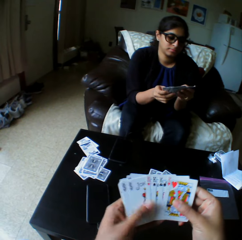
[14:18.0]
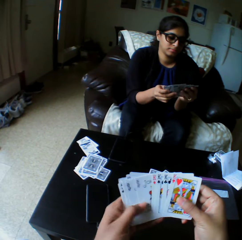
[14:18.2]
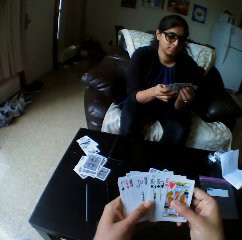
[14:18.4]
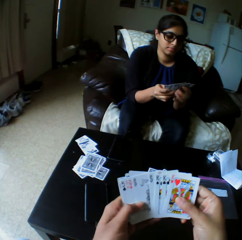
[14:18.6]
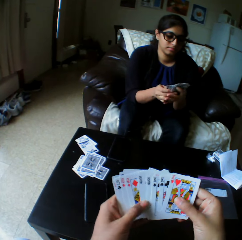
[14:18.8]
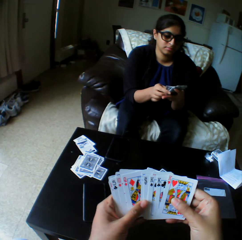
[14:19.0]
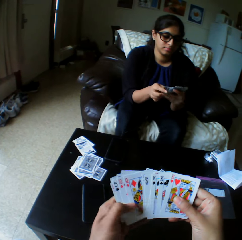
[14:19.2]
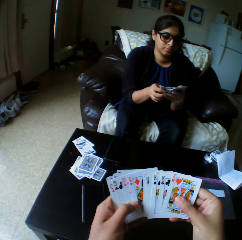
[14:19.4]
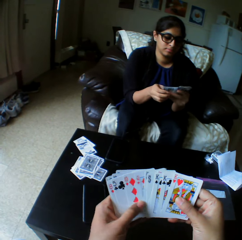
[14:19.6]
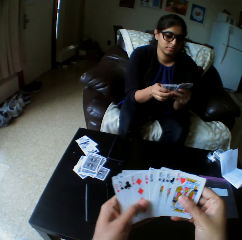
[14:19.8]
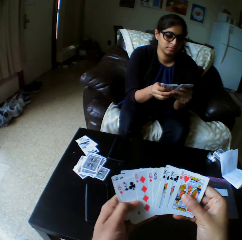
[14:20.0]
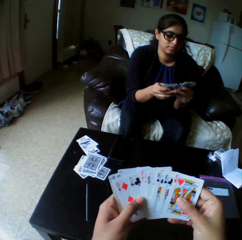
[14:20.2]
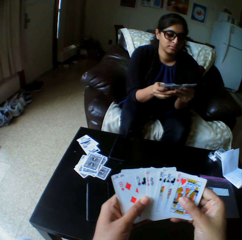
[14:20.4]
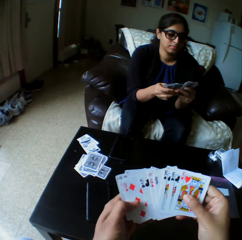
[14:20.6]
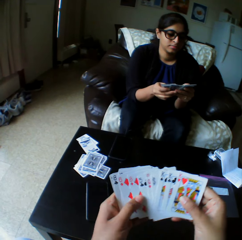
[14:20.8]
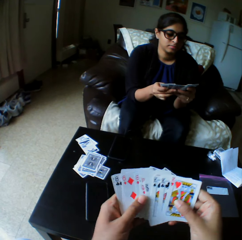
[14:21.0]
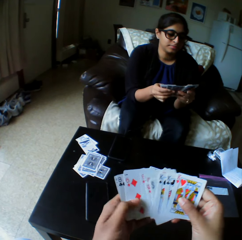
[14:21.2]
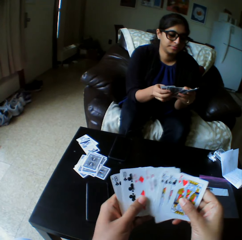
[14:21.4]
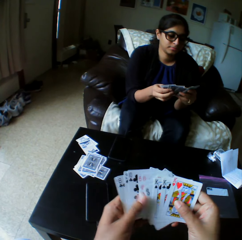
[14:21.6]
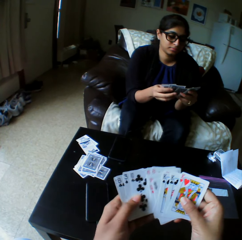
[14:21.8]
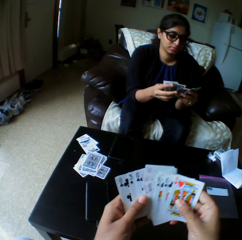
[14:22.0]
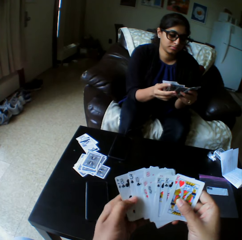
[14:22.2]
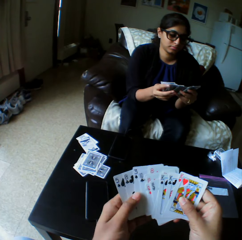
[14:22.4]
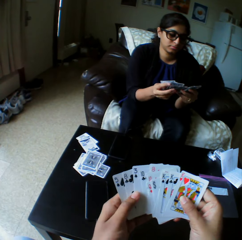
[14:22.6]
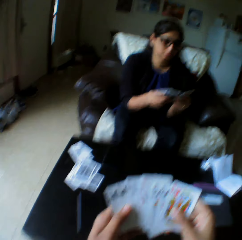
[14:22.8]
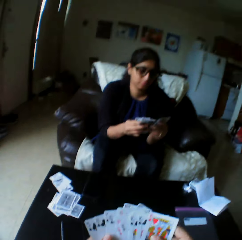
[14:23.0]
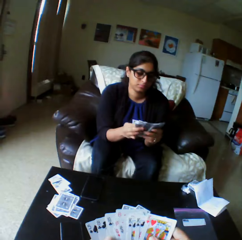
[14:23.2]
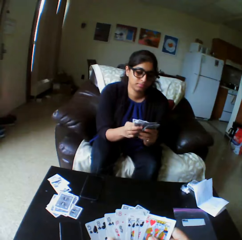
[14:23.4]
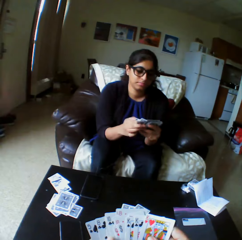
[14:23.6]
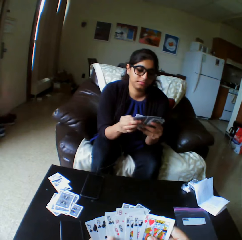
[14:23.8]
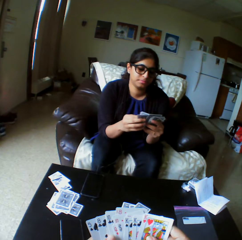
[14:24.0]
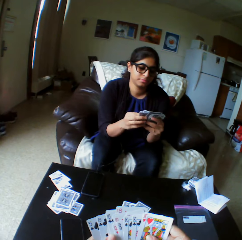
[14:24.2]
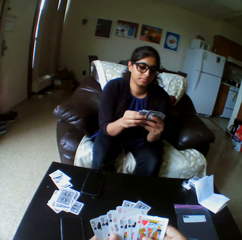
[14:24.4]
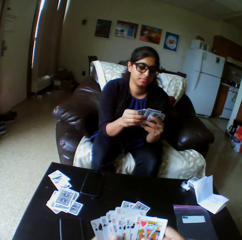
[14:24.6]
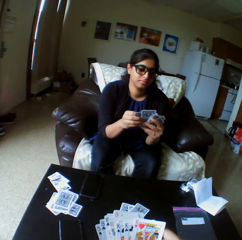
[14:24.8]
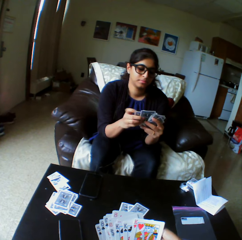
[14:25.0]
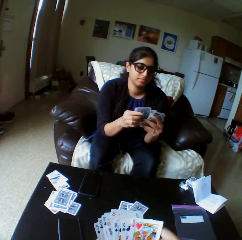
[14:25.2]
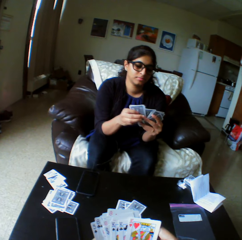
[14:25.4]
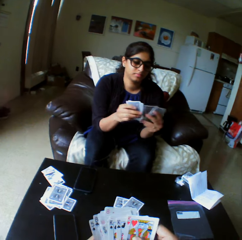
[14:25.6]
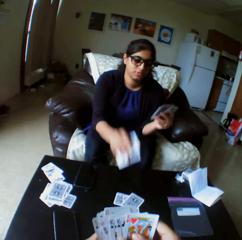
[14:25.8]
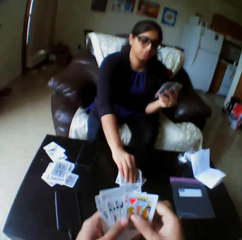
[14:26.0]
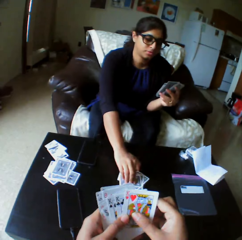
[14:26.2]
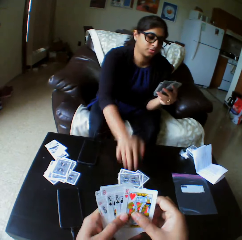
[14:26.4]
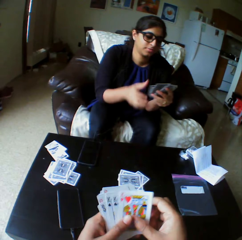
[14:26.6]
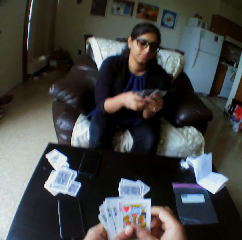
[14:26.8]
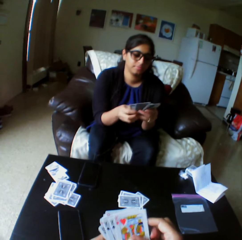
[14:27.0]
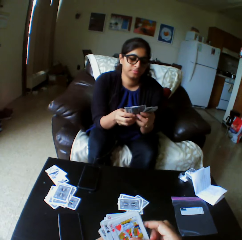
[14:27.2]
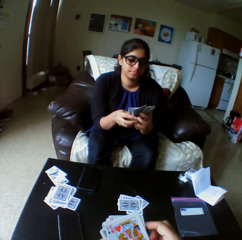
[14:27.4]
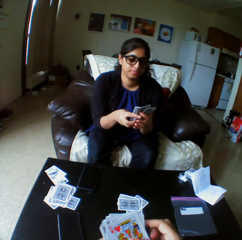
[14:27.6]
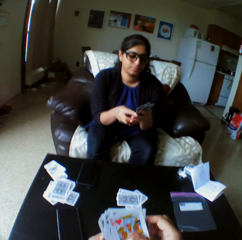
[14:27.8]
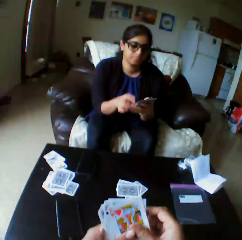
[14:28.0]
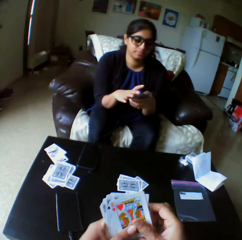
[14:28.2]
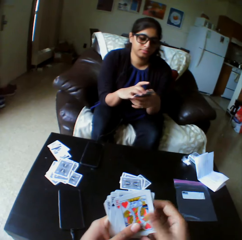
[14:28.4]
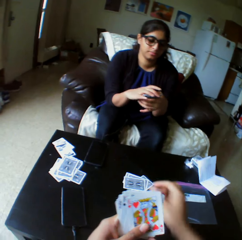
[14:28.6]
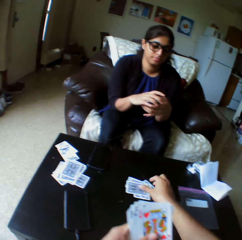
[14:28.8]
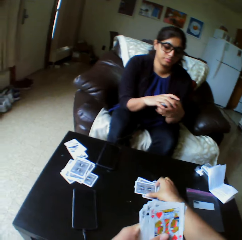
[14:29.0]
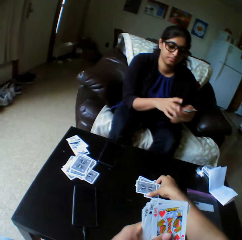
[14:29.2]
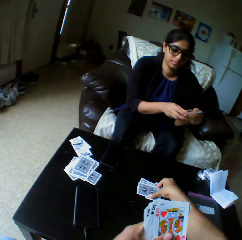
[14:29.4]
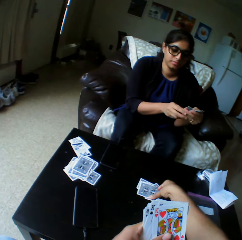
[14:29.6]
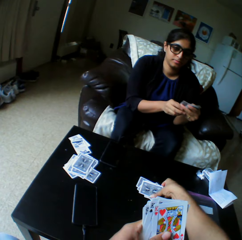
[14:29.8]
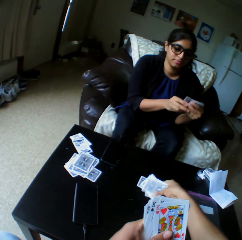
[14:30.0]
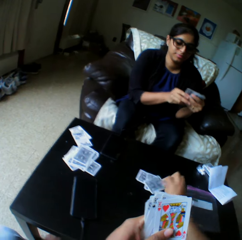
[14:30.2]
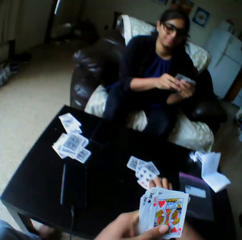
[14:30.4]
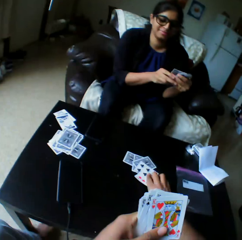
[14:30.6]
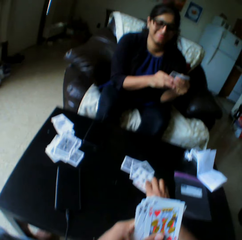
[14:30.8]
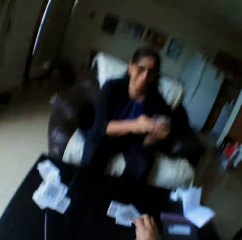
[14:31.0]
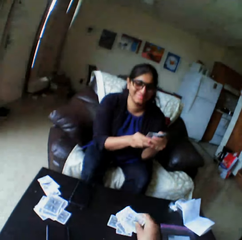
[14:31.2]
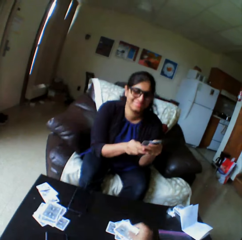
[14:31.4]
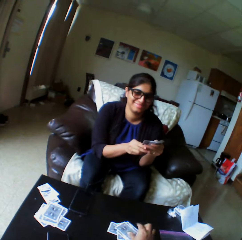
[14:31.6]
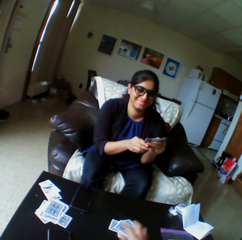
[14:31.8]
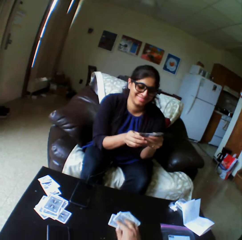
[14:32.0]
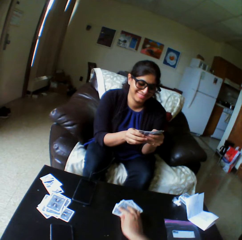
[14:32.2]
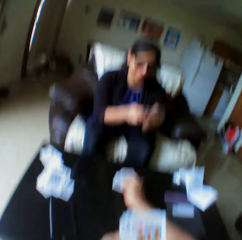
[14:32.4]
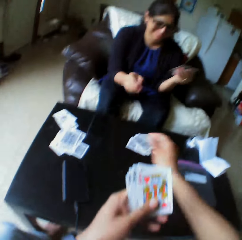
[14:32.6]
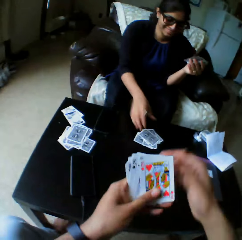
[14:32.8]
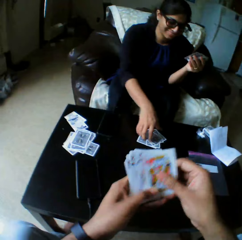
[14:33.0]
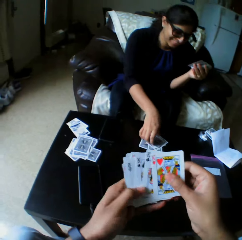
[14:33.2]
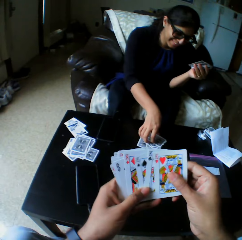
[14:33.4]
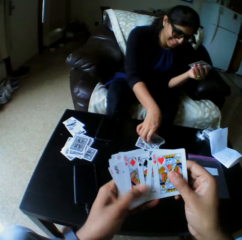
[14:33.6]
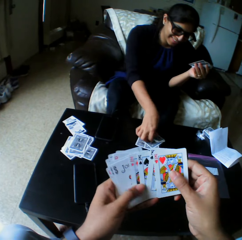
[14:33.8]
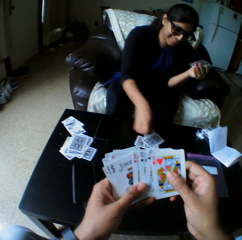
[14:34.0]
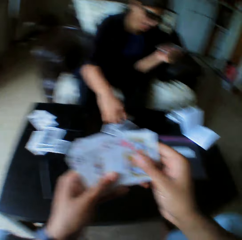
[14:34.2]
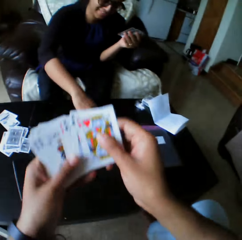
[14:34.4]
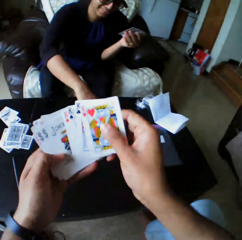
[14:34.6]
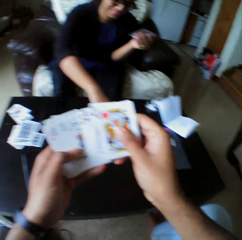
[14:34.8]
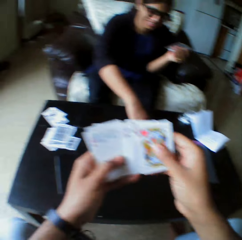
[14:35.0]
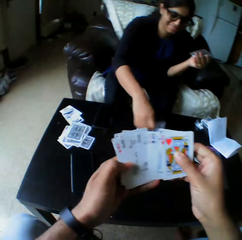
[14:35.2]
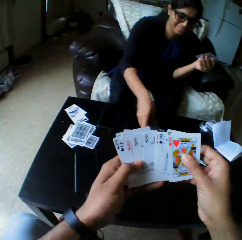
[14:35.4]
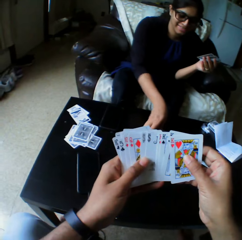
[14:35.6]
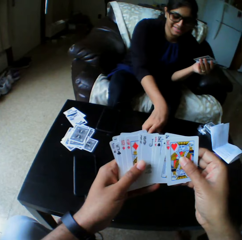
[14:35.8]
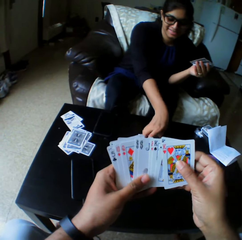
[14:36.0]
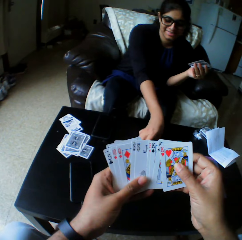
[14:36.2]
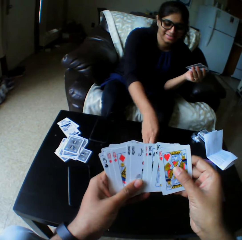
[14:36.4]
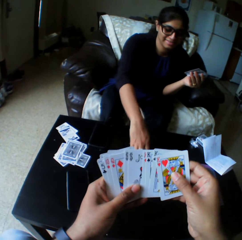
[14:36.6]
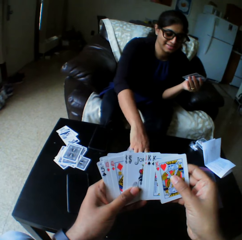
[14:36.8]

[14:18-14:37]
The camera wearer looks at the play cards. A woman drops a card on the table with her right hand. She shuffles the card with both hands and arranges the play cards. The camera wearer takes the play cards. They turn the card down with the right hand on the table. They move the play card. They shuffle the cards with both hands. The woman takes the play cards.

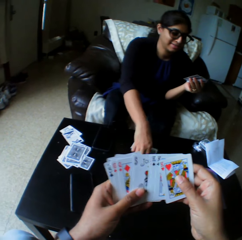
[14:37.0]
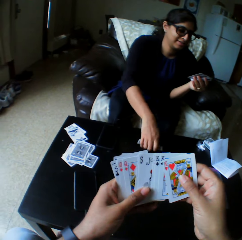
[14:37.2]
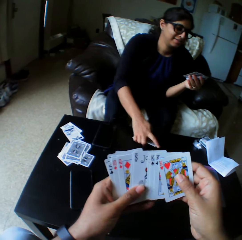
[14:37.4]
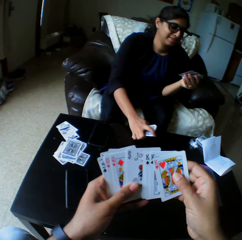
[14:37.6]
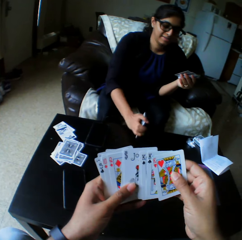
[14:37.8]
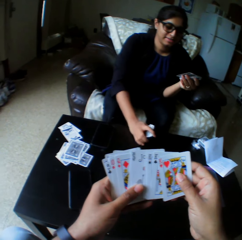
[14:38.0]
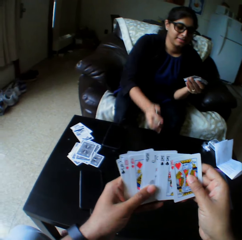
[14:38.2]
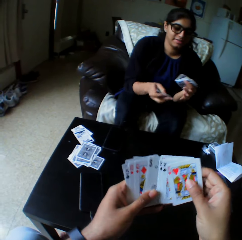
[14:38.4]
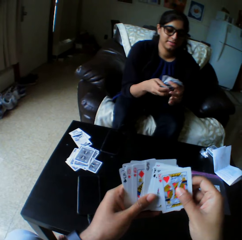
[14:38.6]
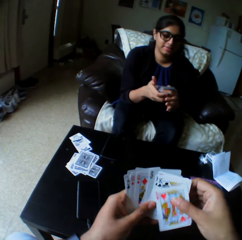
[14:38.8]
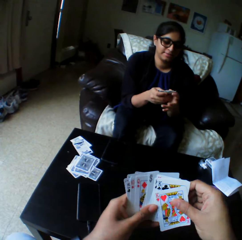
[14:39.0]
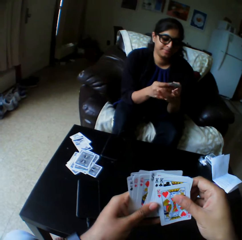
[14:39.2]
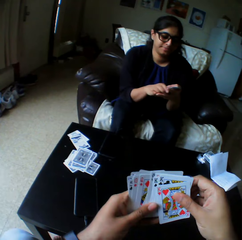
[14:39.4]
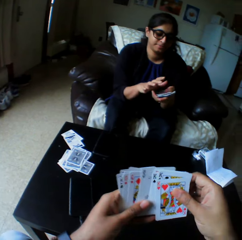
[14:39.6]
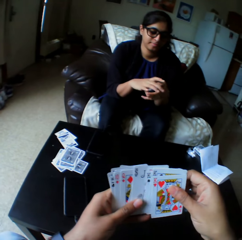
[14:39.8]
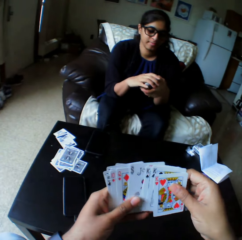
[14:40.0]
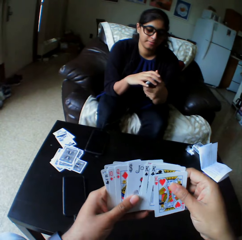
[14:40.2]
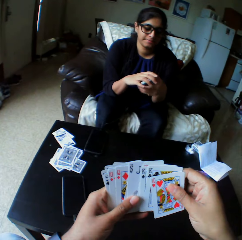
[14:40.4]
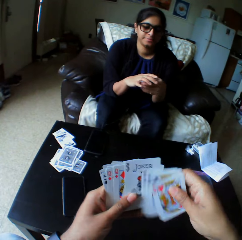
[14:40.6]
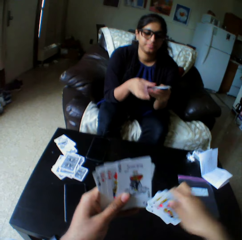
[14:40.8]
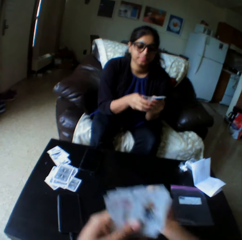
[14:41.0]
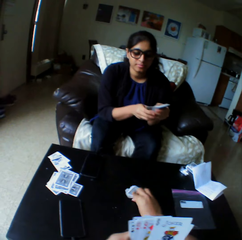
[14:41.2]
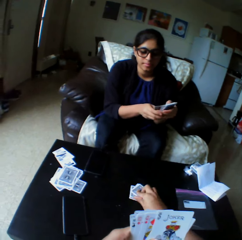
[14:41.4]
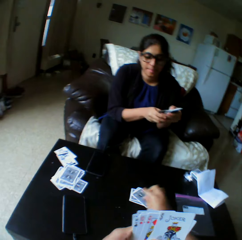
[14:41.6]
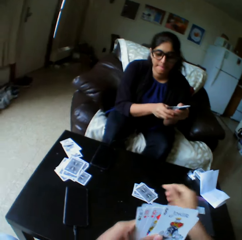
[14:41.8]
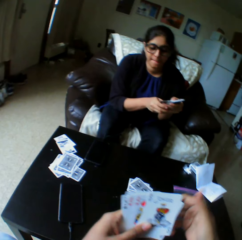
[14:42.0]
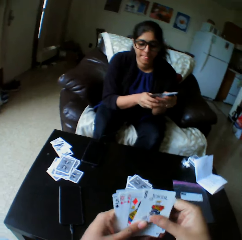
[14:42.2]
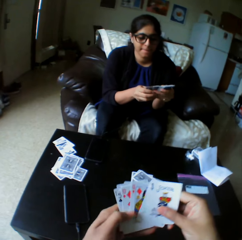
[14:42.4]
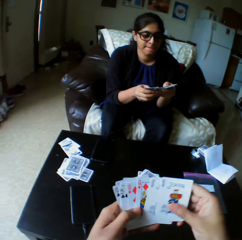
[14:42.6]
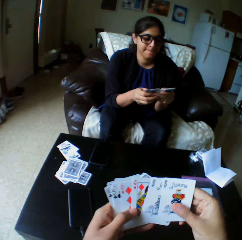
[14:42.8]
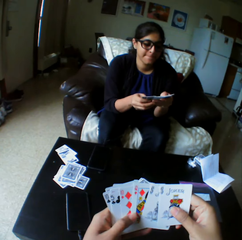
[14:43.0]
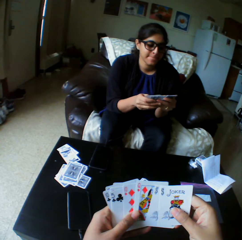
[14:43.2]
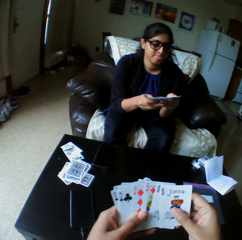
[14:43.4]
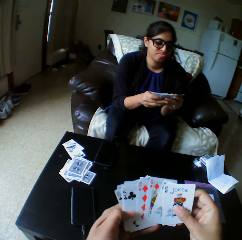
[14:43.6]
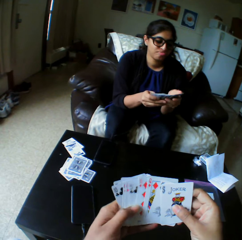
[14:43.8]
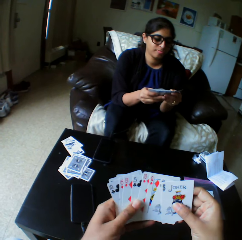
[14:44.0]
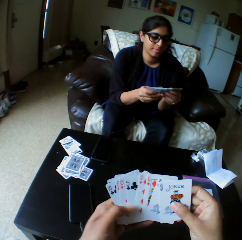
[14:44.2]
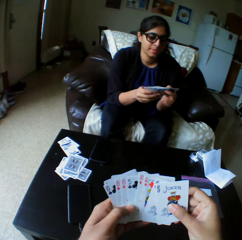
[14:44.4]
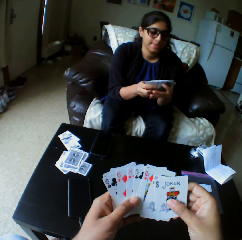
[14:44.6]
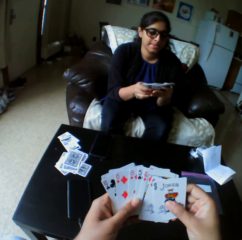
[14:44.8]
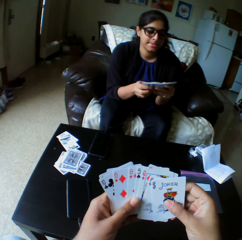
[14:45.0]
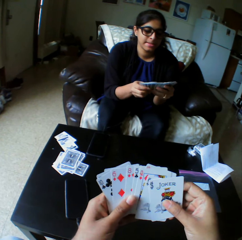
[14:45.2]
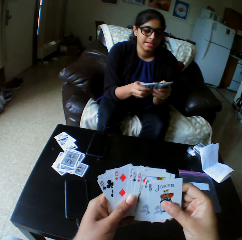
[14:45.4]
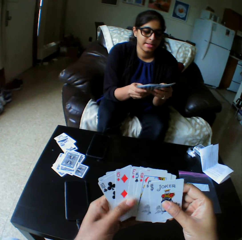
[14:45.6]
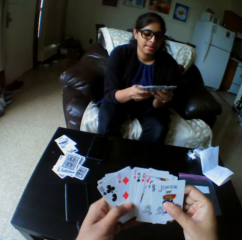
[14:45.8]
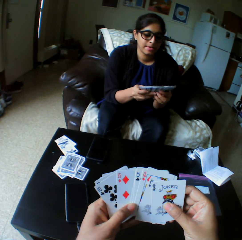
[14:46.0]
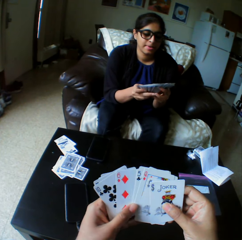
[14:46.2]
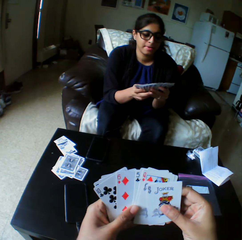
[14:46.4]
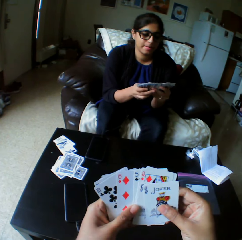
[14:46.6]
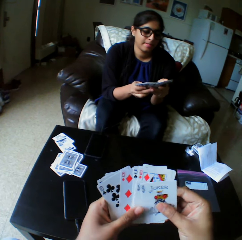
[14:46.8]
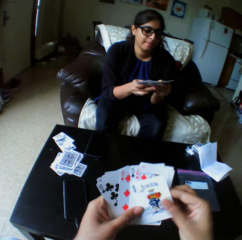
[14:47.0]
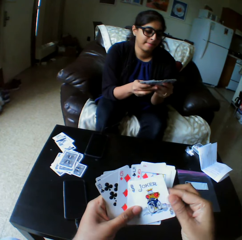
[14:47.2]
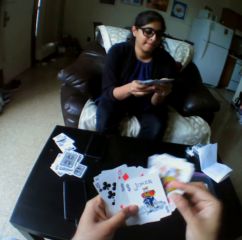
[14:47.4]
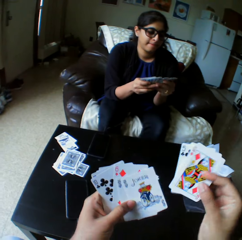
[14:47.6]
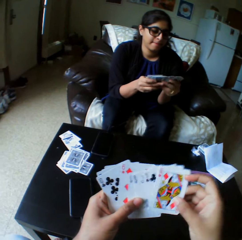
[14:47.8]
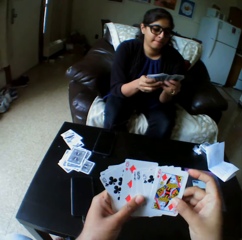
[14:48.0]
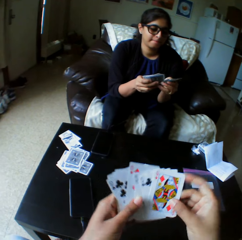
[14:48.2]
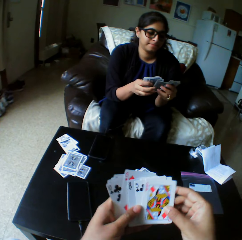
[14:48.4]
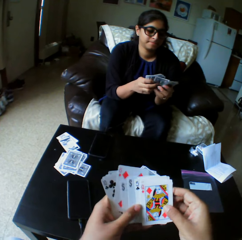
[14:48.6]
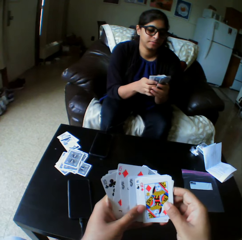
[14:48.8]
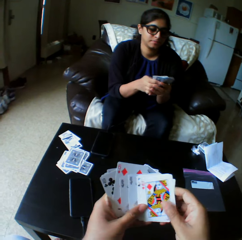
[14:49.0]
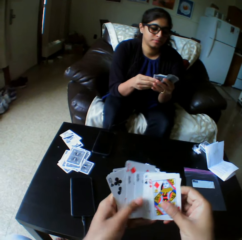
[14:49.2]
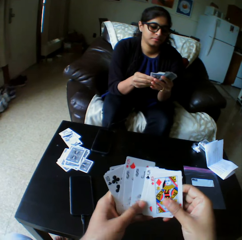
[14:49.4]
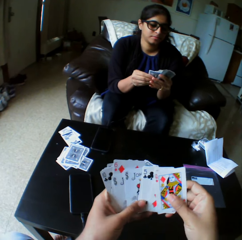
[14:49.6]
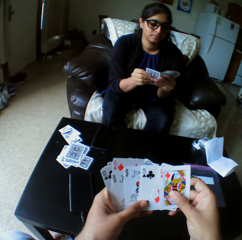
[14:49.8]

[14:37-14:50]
The woman picks a card from the table with her right hand. She shuffles the card with both hands. The camera wearer drops the card on the table with the right hand. They shuffle the cards with both hands. They arrange the play cards. The woman arranges the play cards. The camera wearer takes the play cards.
